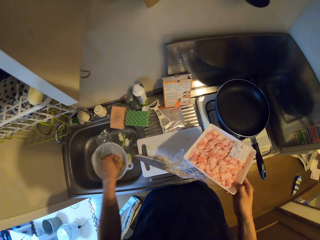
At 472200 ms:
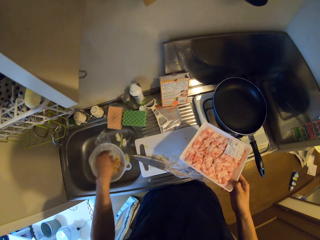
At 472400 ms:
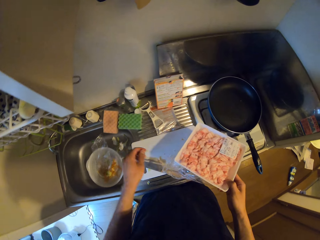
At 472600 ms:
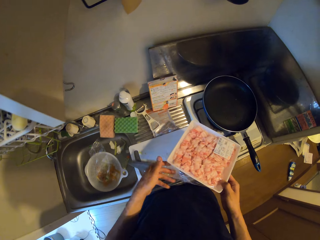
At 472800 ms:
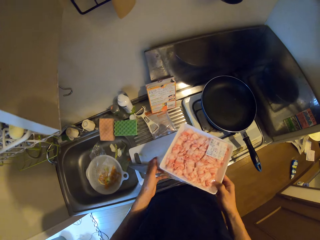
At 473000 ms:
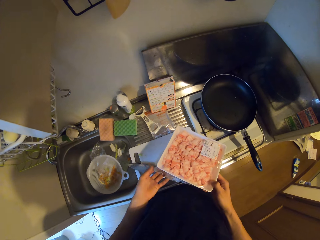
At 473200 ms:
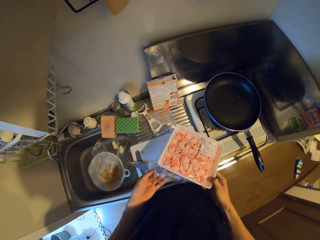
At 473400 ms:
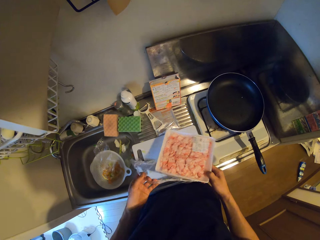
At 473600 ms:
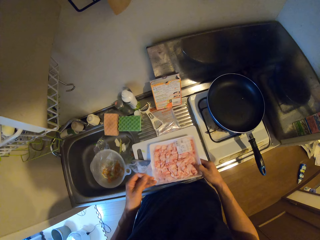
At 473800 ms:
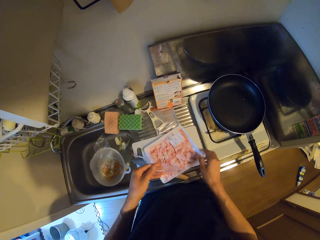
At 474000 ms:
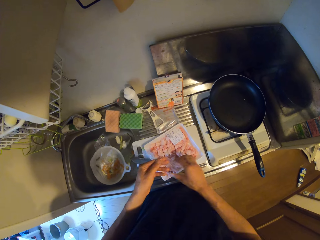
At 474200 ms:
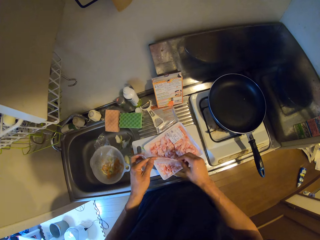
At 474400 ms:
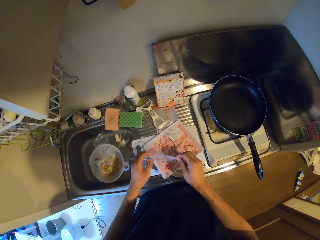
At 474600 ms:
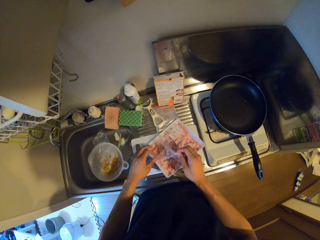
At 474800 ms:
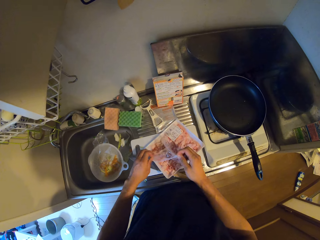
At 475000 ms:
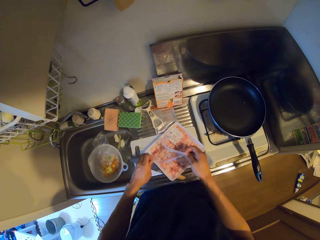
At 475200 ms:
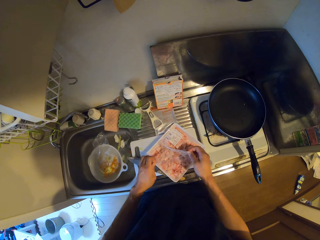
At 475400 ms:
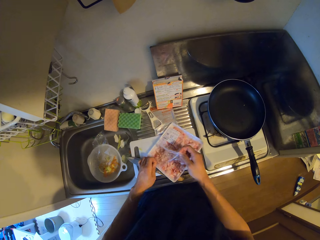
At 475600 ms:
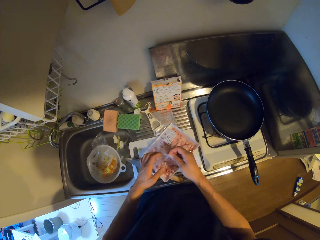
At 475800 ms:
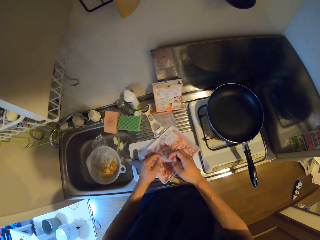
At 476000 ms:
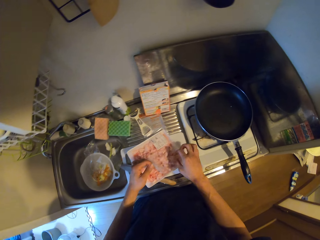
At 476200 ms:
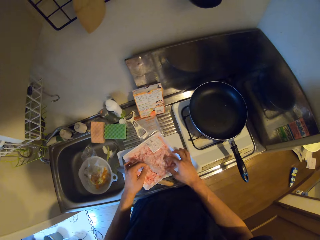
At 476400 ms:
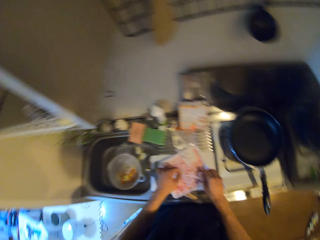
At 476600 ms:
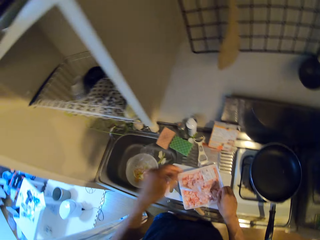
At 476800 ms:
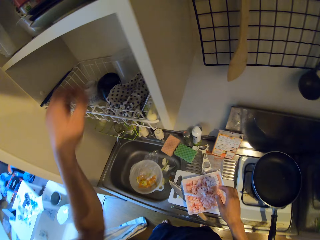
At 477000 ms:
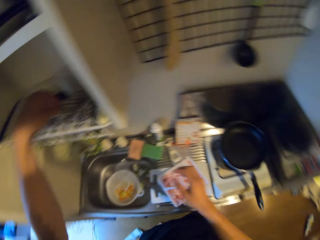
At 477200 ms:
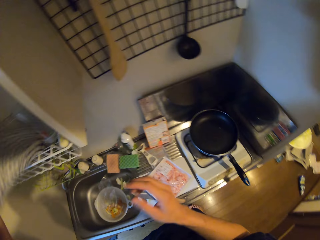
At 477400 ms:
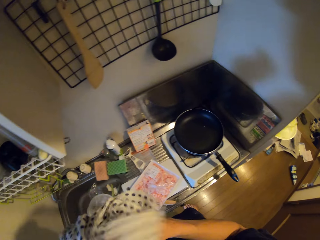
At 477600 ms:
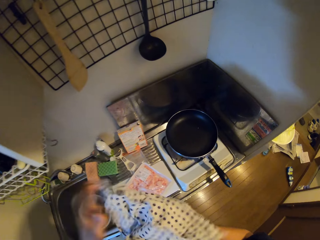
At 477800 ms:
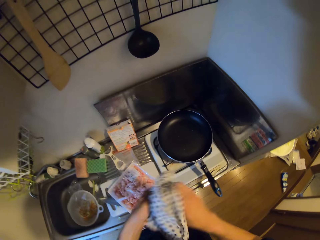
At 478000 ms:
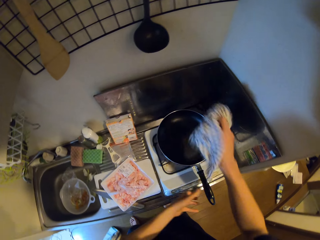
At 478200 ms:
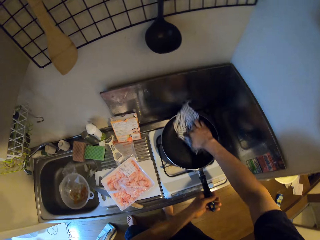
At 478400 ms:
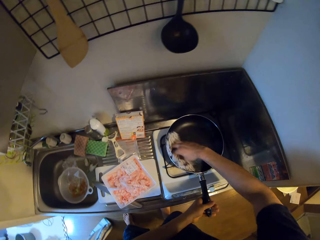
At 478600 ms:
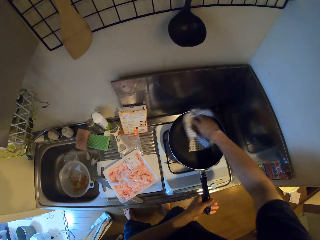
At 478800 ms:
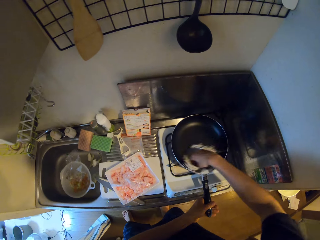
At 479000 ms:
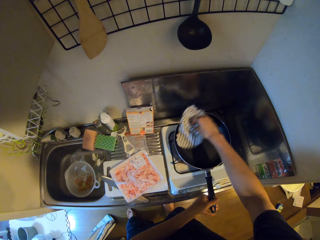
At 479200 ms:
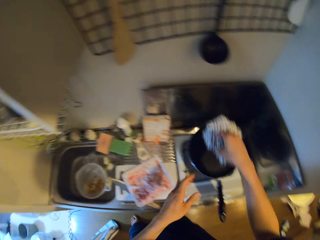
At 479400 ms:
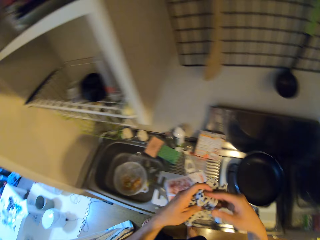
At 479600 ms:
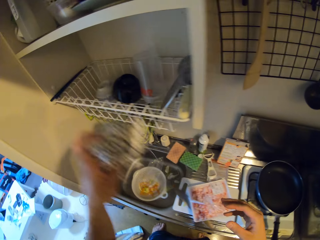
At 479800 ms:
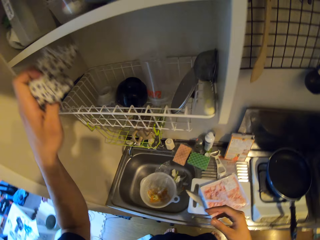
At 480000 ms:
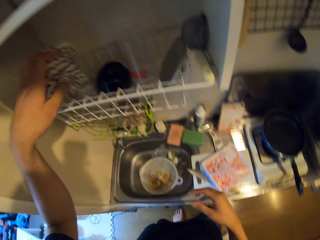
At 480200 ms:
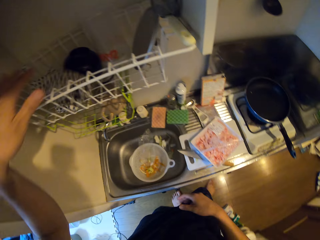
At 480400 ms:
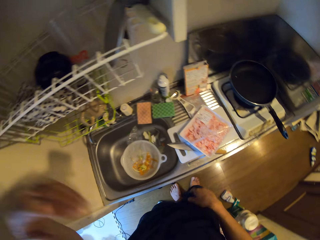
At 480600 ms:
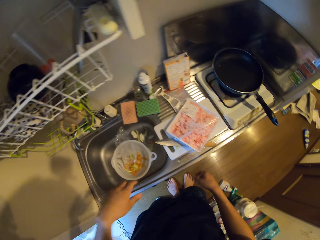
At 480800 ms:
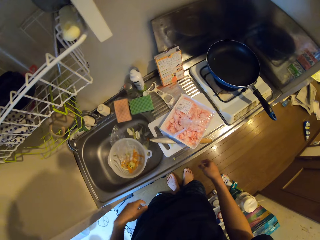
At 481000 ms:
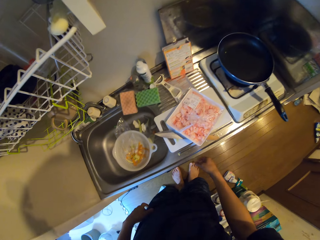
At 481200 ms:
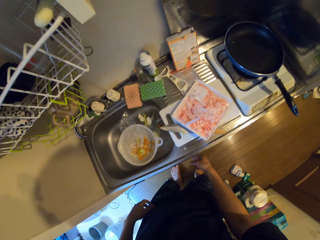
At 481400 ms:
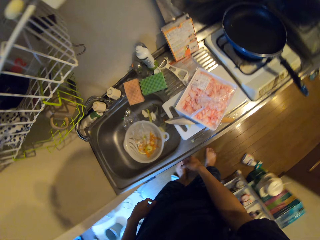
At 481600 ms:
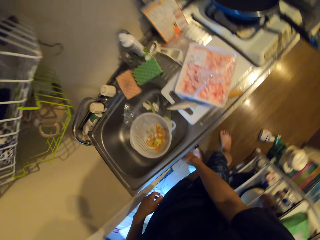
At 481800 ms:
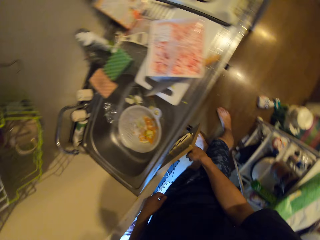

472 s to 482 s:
The camera wearer moves crab remnants from the cutting board to the sink with his hands. He opens the pack. He picks out a napkin from the rack. He wipes his hands. He cleans the frying pan surface with the napkin. He drops the napkin back in the rack.

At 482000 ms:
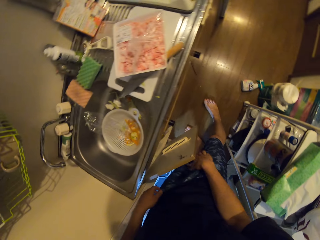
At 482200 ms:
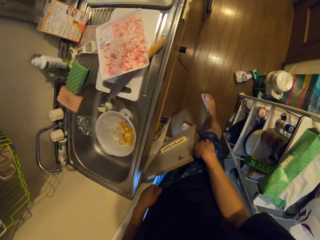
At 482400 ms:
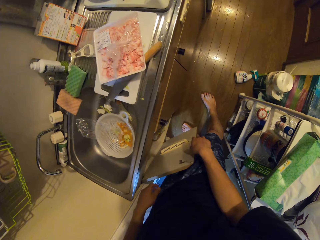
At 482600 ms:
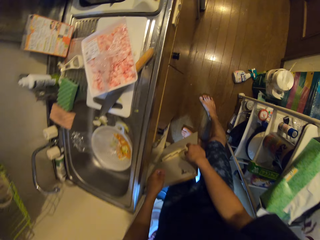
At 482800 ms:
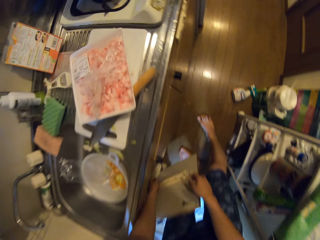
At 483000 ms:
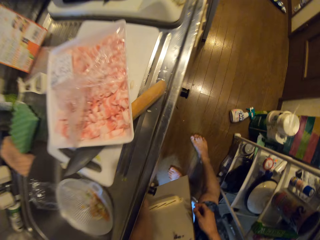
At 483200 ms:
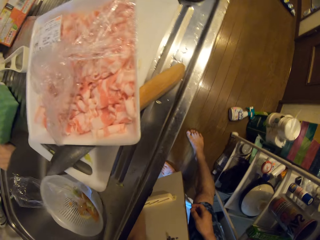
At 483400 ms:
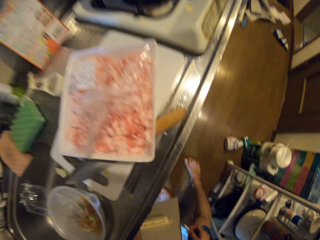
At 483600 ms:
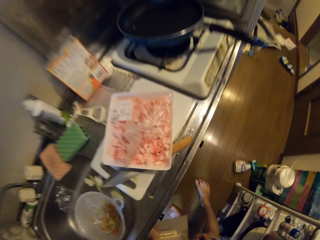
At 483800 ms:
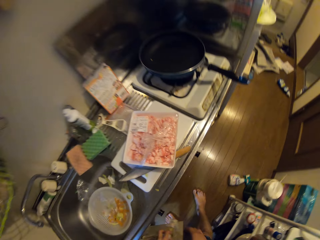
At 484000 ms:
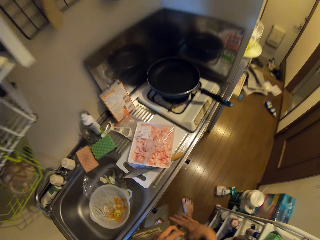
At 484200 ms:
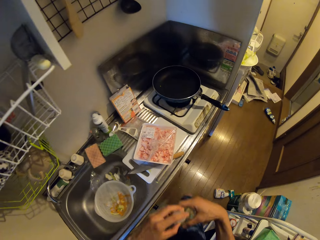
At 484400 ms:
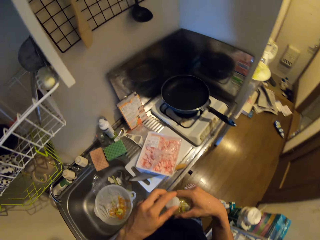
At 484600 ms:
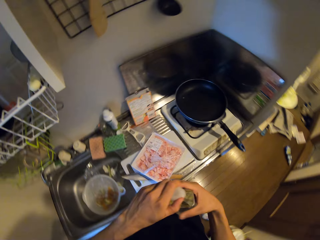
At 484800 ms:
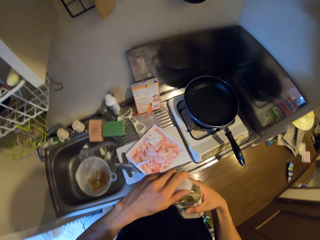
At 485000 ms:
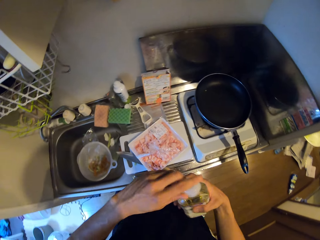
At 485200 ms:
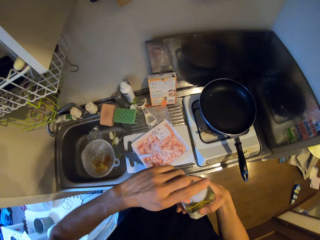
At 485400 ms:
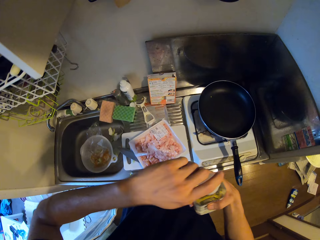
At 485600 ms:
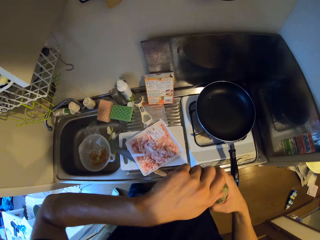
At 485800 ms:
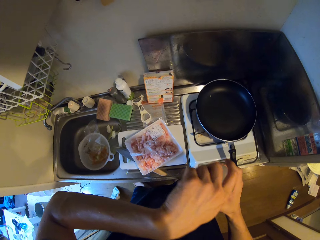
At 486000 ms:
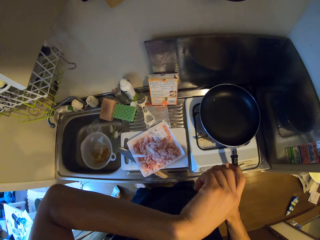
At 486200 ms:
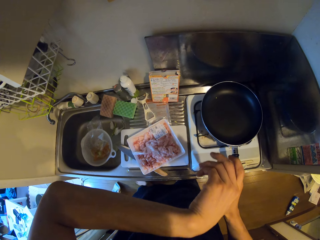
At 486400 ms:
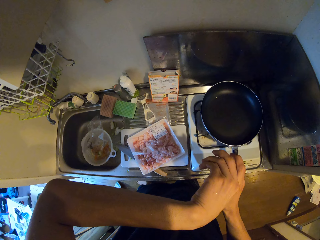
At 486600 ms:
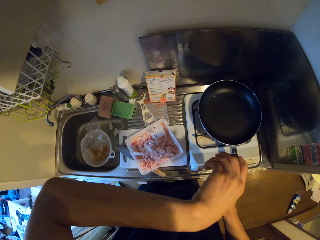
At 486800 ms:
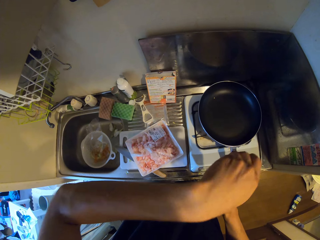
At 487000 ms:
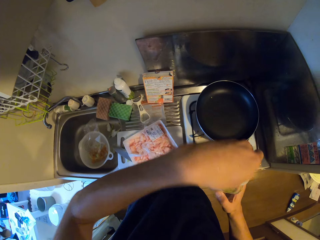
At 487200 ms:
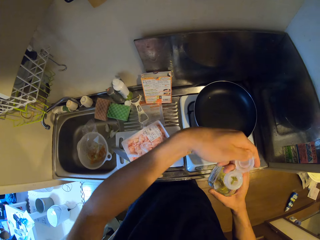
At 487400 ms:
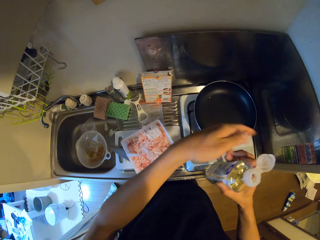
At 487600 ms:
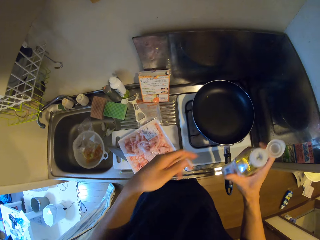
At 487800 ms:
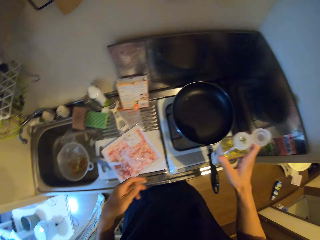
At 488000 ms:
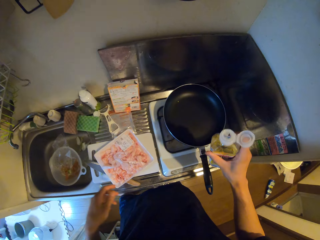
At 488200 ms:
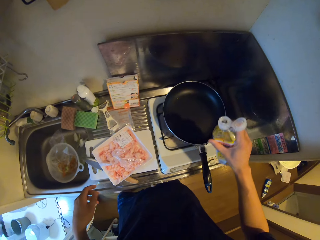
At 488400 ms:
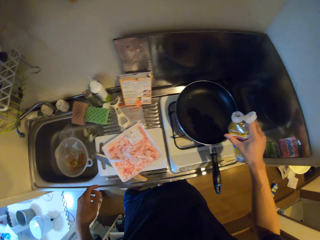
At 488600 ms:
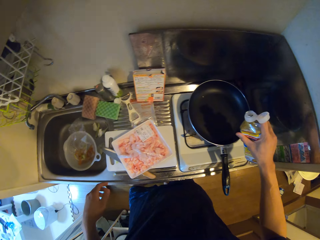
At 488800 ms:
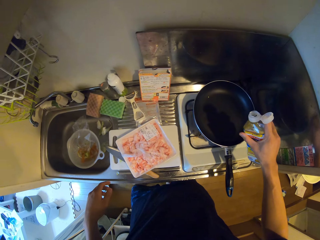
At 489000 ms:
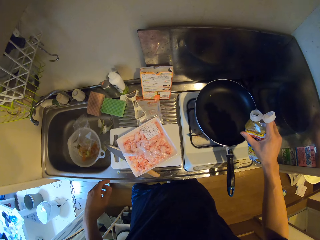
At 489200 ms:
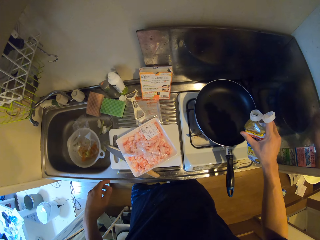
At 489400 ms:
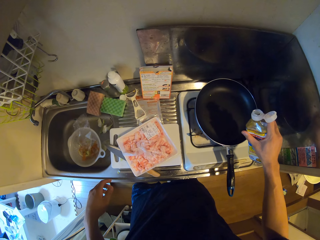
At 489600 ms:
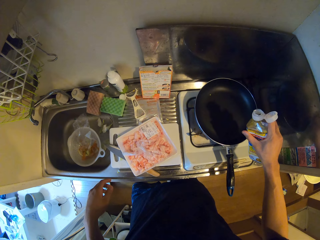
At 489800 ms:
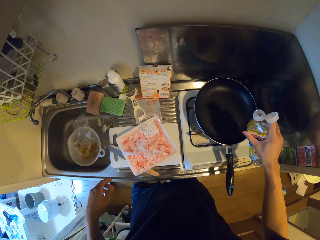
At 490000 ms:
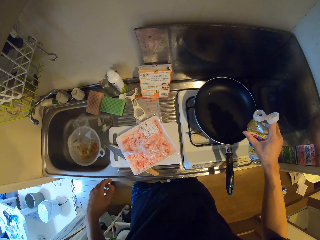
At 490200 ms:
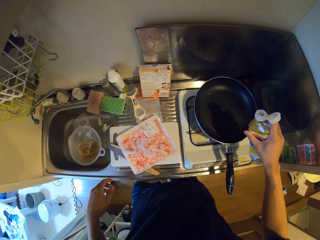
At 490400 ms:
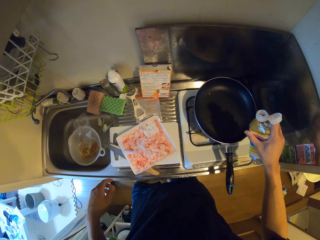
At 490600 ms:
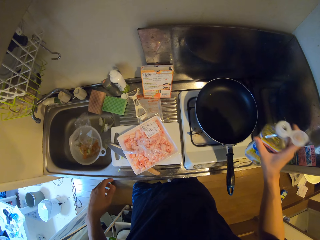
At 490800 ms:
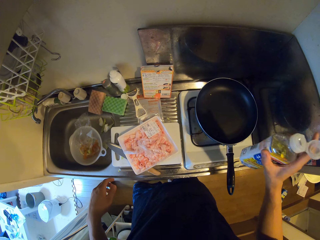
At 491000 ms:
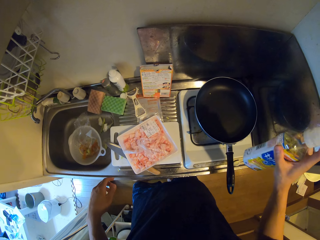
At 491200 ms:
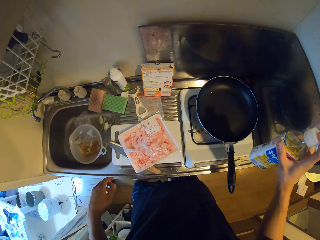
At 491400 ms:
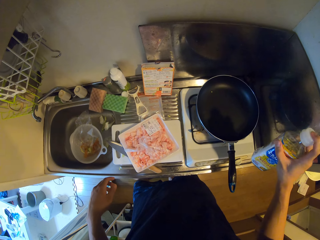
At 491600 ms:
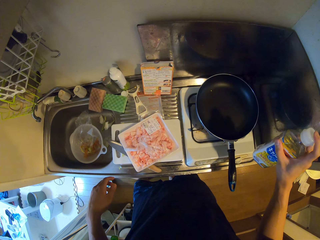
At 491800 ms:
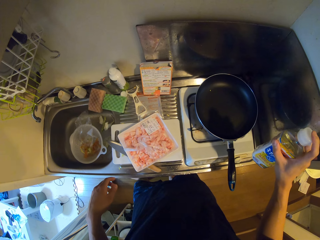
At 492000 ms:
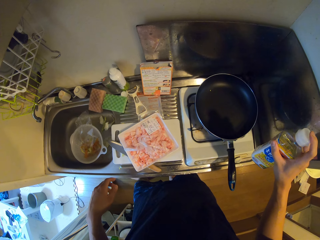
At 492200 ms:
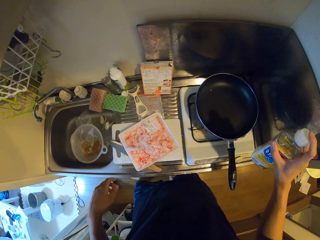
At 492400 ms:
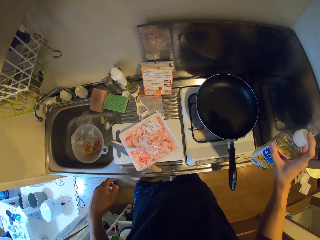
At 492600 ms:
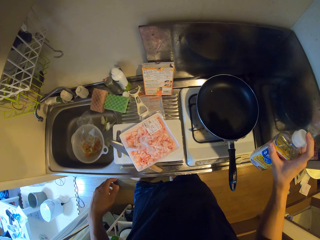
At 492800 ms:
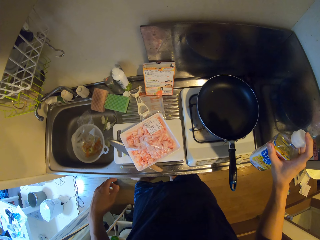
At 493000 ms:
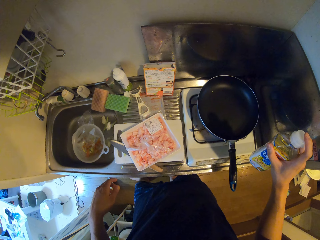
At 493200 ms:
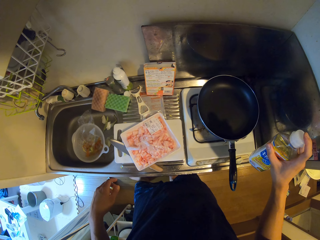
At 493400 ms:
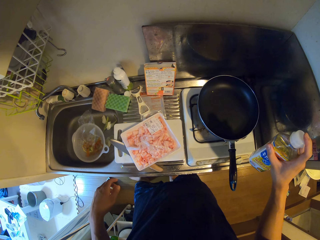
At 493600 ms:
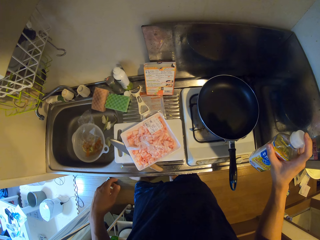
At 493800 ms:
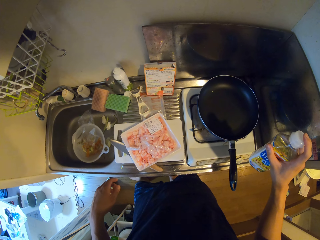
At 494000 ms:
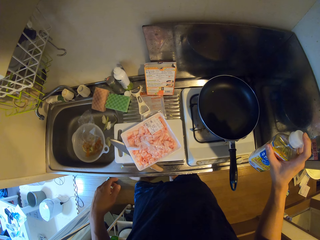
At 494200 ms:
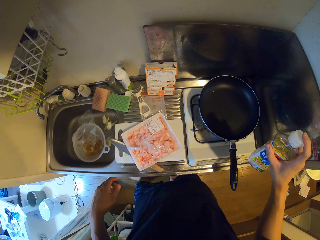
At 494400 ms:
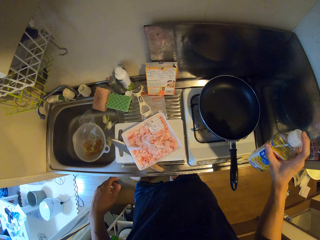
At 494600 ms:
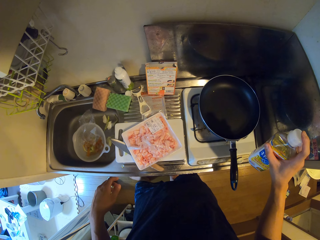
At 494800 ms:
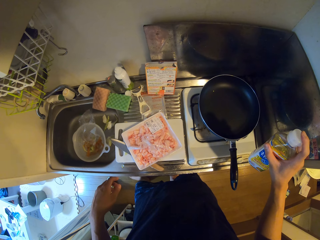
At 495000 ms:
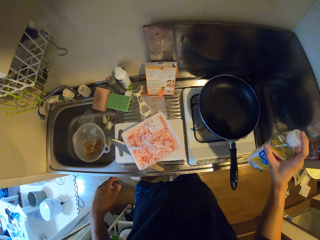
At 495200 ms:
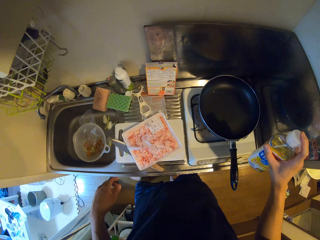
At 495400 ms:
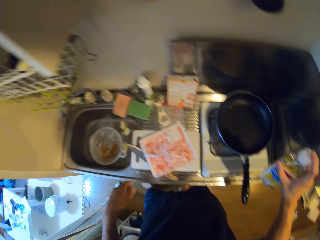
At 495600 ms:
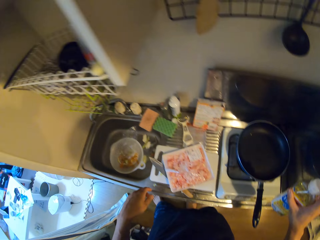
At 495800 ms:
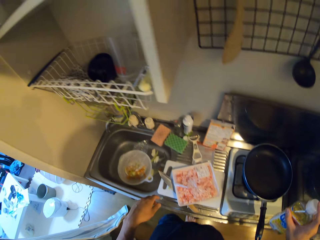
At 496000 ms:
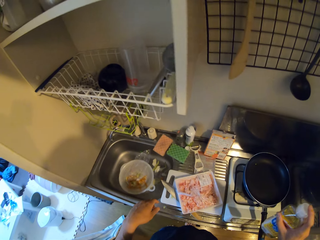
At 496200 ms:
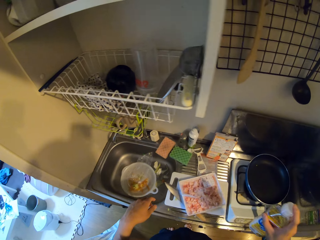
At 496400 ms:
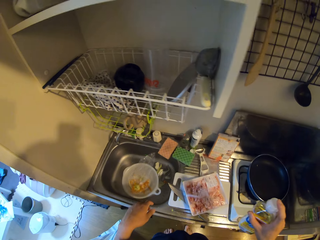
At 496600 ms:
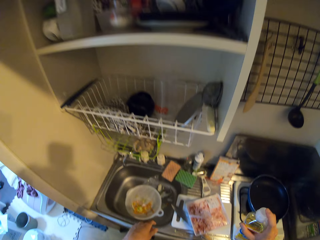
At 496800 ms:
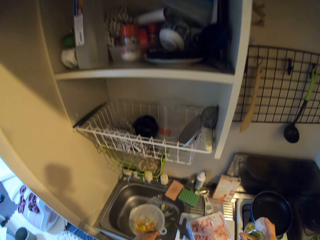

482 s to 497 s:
The camera wearer opens a section in the cabinet. They bring out a bottle of oil from the cabinet. They open the bottle of oil. They pour in the cooking pan. They close the bottle of oil.
